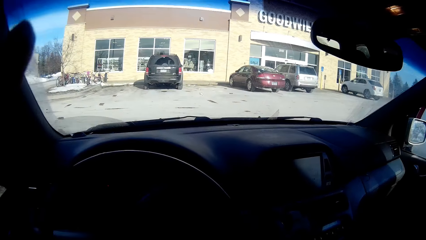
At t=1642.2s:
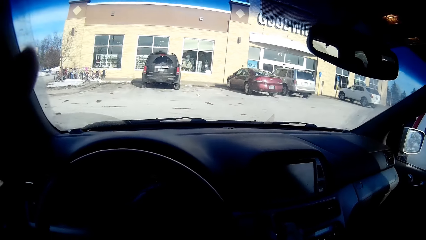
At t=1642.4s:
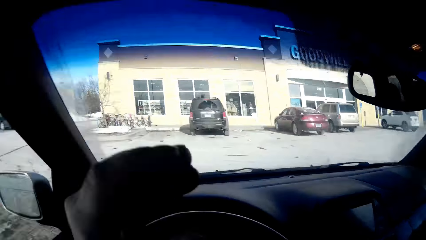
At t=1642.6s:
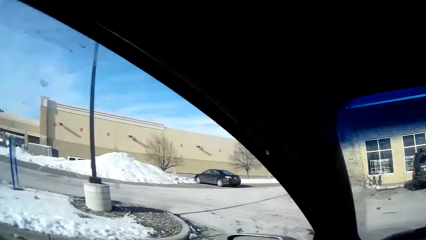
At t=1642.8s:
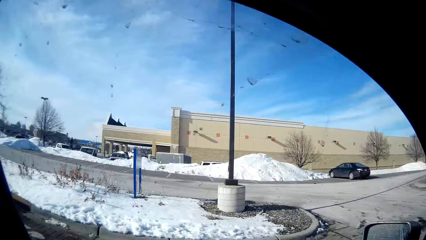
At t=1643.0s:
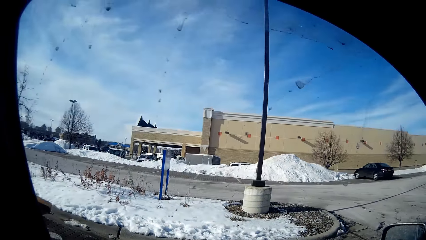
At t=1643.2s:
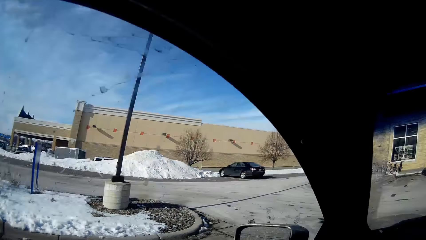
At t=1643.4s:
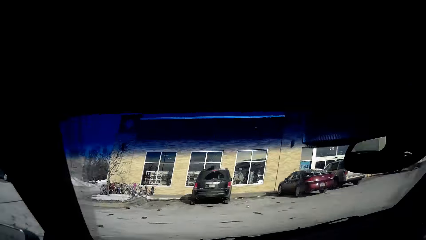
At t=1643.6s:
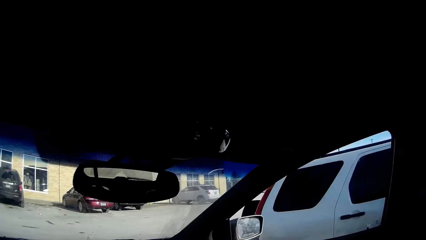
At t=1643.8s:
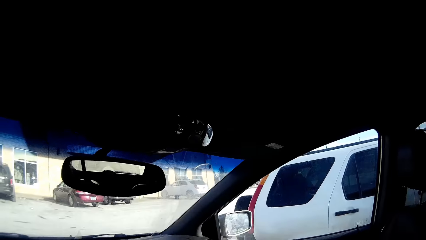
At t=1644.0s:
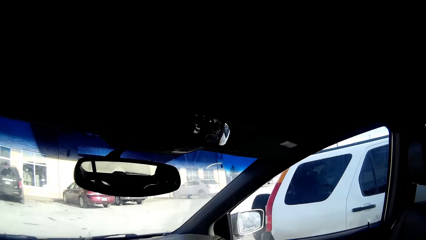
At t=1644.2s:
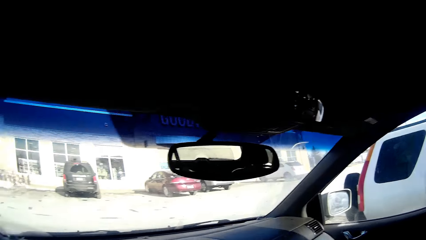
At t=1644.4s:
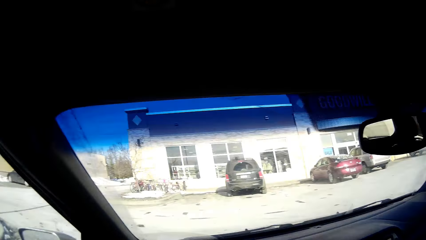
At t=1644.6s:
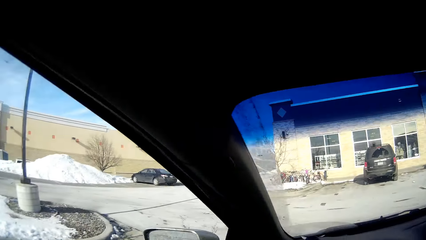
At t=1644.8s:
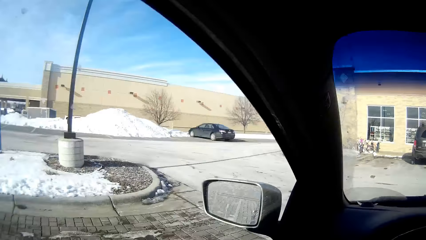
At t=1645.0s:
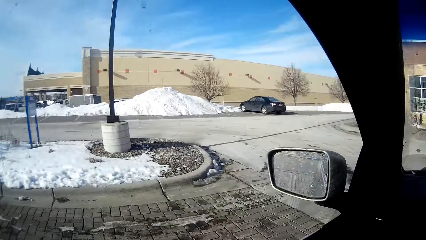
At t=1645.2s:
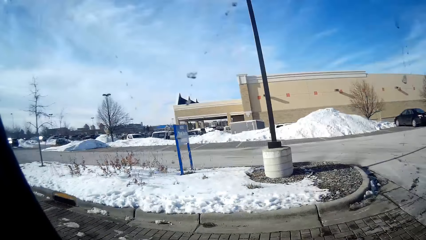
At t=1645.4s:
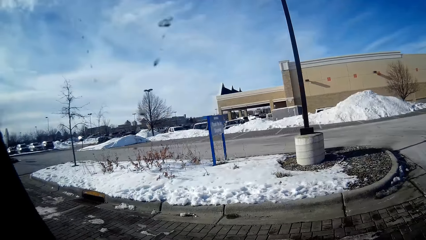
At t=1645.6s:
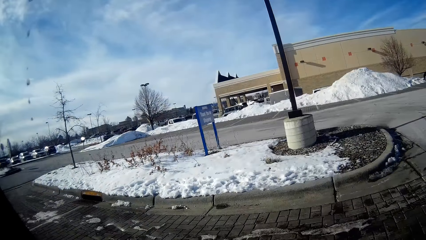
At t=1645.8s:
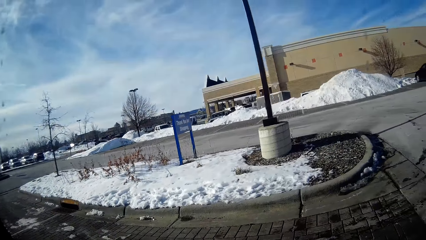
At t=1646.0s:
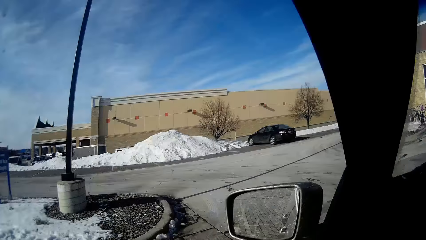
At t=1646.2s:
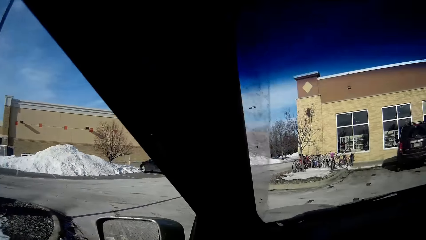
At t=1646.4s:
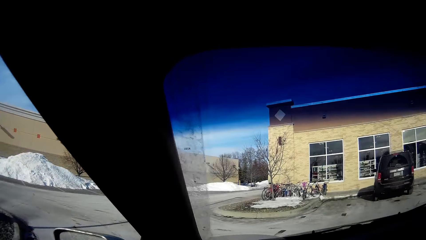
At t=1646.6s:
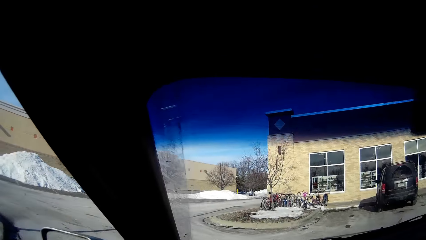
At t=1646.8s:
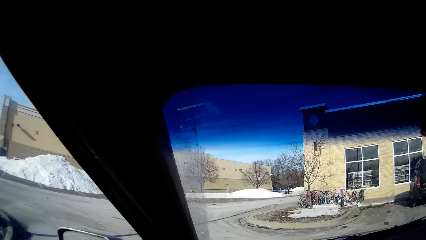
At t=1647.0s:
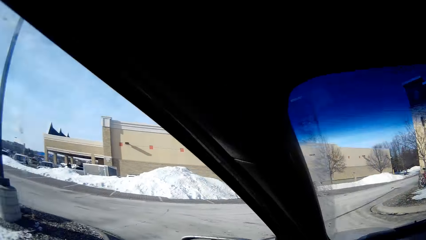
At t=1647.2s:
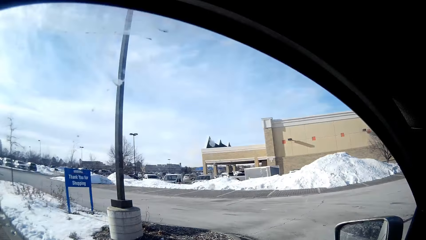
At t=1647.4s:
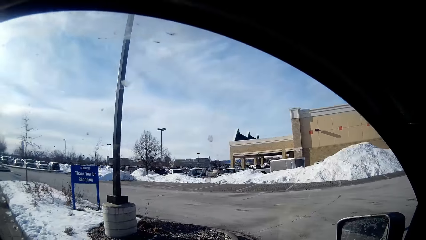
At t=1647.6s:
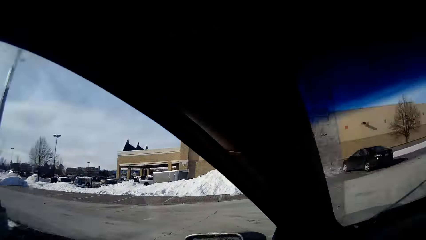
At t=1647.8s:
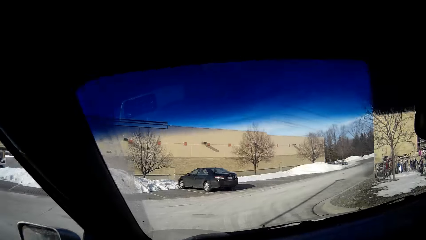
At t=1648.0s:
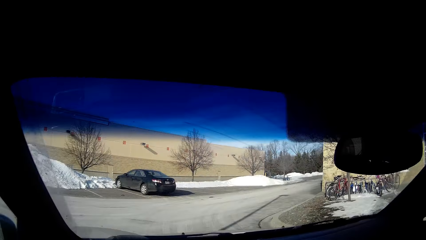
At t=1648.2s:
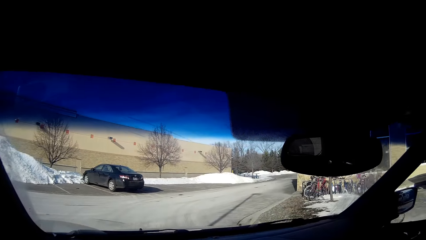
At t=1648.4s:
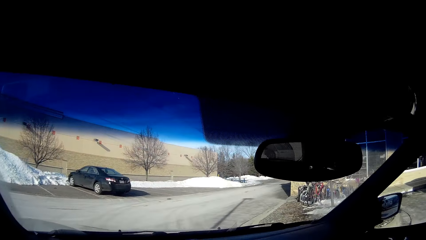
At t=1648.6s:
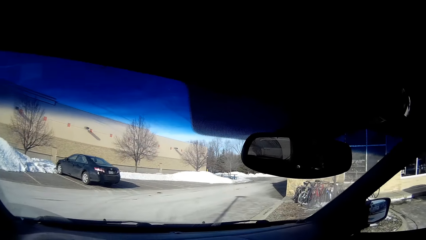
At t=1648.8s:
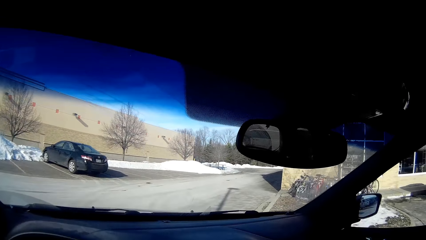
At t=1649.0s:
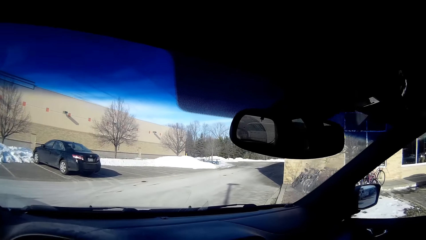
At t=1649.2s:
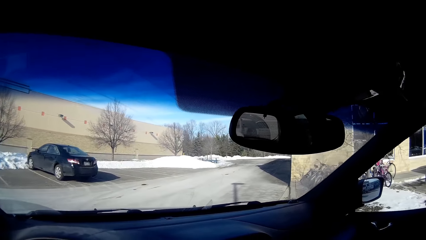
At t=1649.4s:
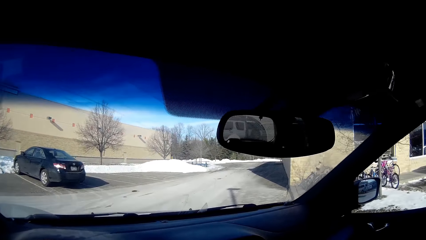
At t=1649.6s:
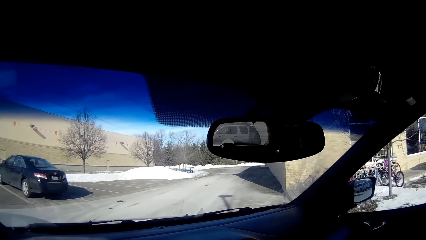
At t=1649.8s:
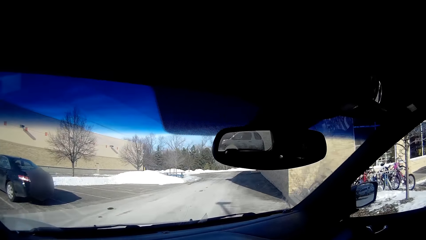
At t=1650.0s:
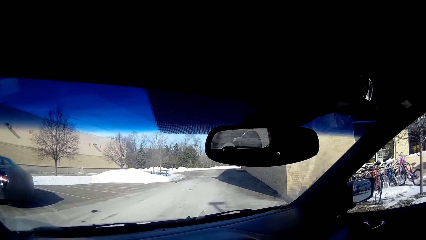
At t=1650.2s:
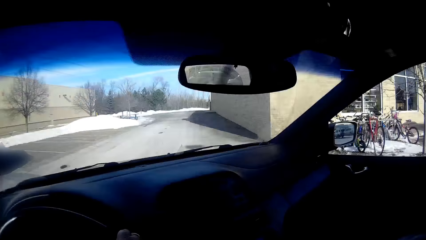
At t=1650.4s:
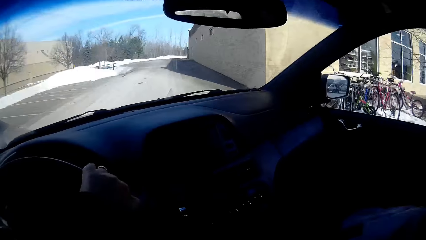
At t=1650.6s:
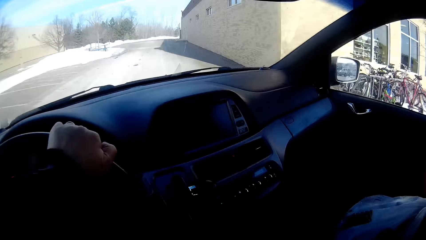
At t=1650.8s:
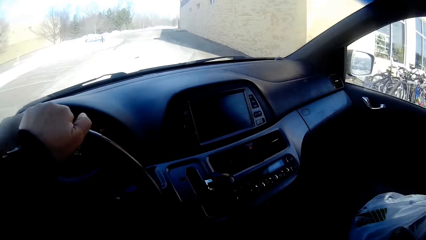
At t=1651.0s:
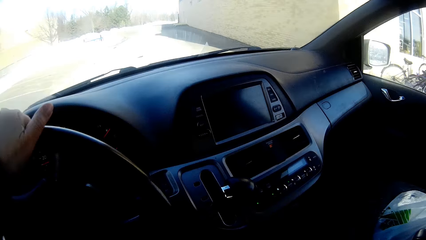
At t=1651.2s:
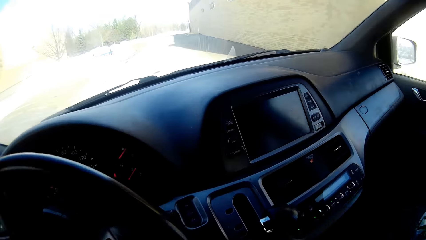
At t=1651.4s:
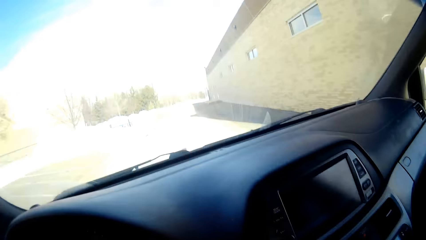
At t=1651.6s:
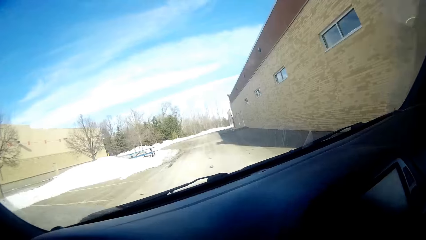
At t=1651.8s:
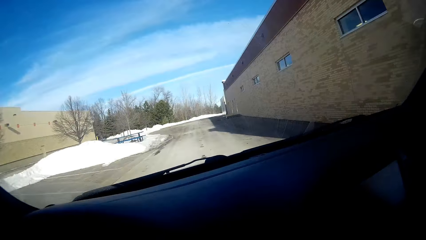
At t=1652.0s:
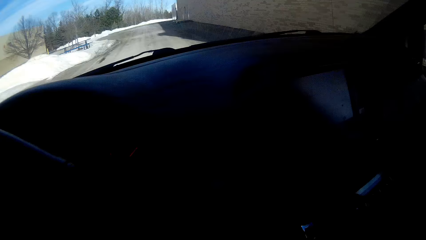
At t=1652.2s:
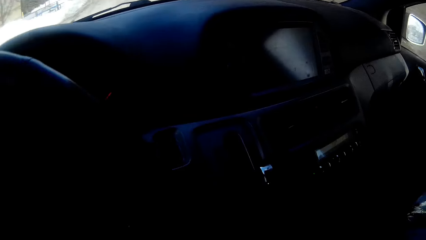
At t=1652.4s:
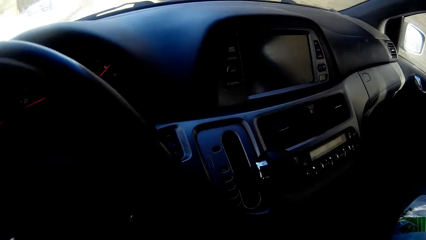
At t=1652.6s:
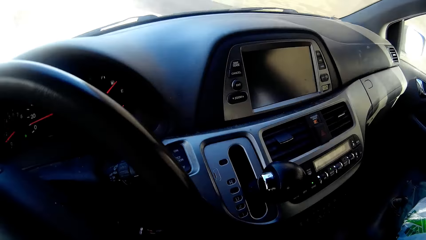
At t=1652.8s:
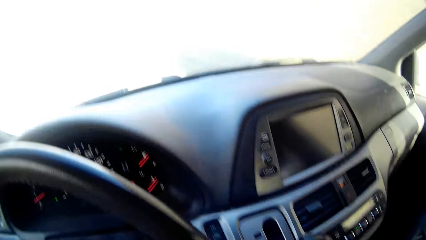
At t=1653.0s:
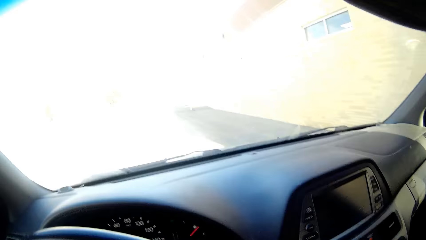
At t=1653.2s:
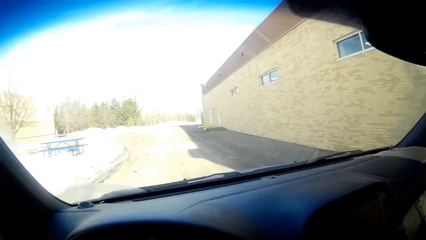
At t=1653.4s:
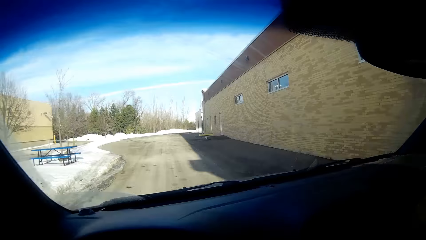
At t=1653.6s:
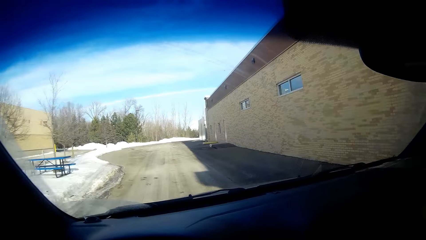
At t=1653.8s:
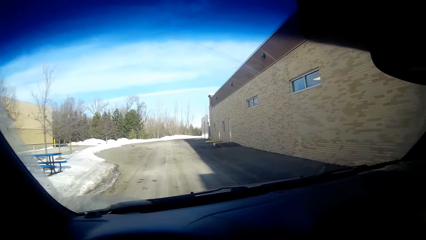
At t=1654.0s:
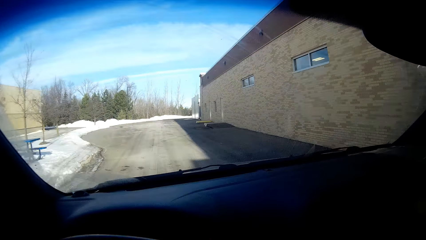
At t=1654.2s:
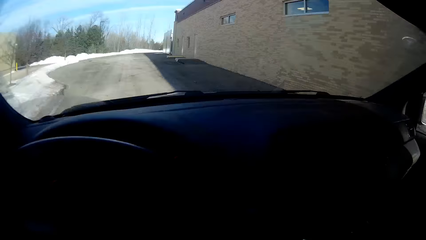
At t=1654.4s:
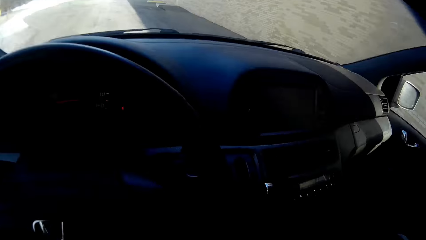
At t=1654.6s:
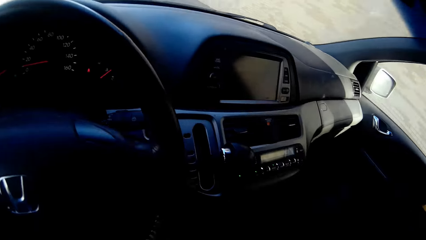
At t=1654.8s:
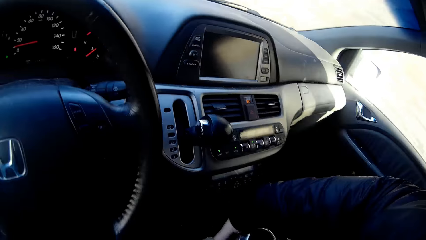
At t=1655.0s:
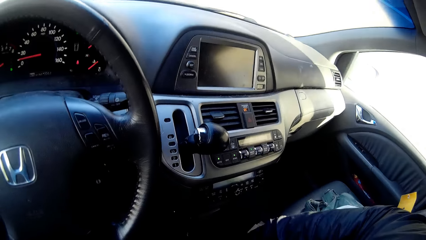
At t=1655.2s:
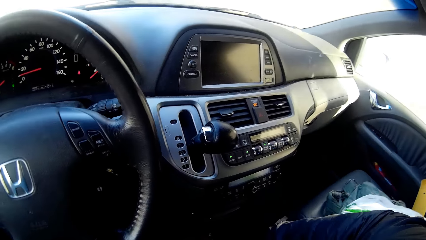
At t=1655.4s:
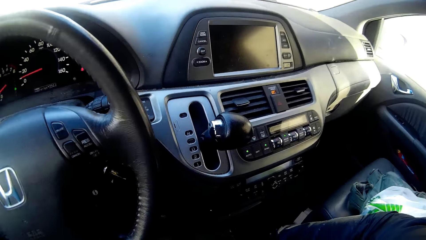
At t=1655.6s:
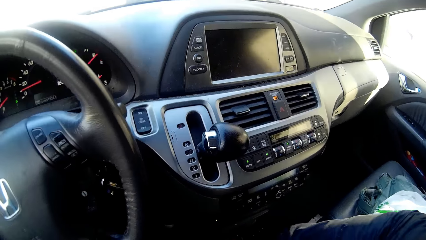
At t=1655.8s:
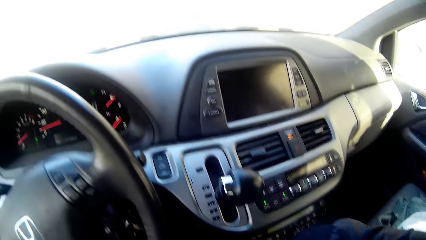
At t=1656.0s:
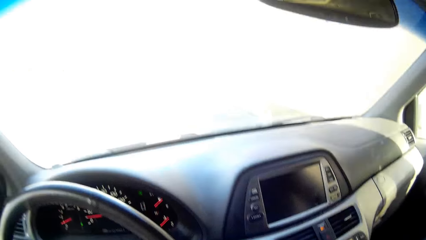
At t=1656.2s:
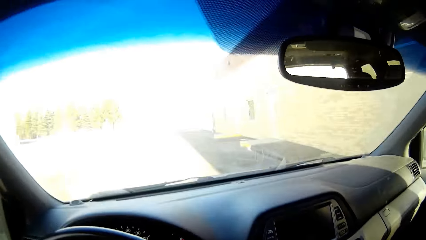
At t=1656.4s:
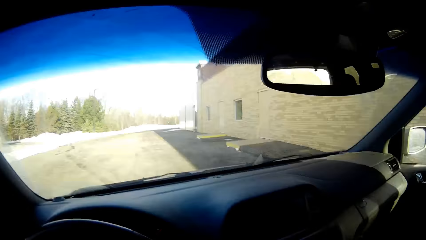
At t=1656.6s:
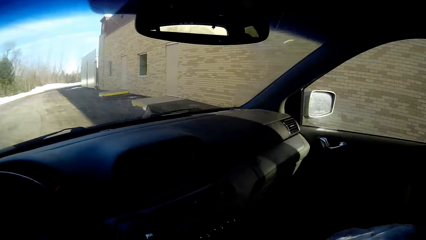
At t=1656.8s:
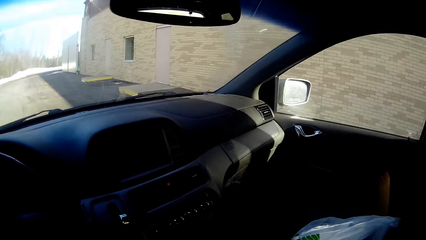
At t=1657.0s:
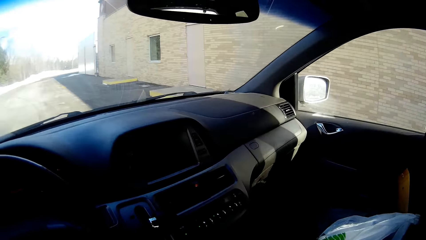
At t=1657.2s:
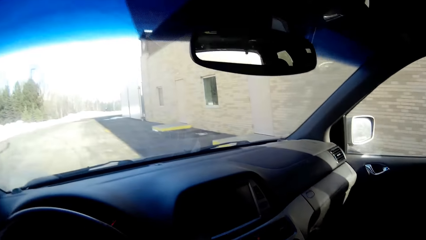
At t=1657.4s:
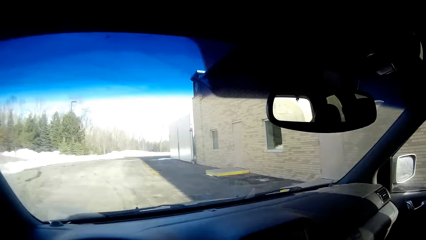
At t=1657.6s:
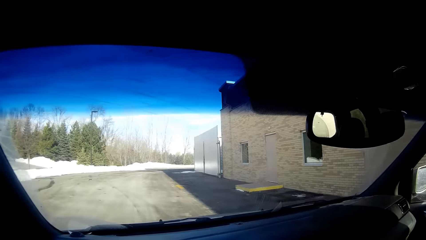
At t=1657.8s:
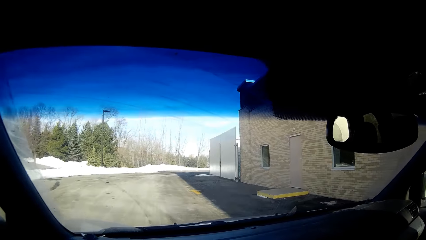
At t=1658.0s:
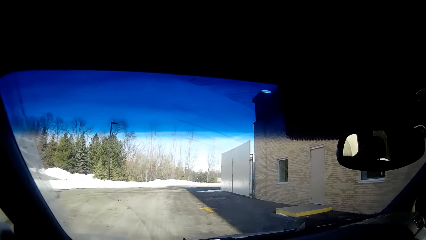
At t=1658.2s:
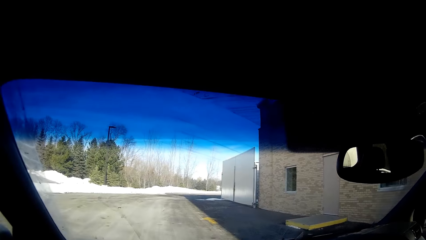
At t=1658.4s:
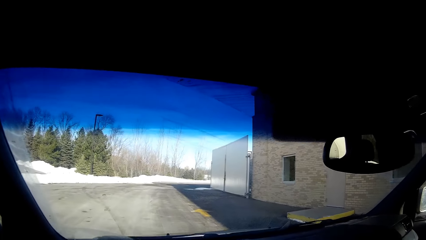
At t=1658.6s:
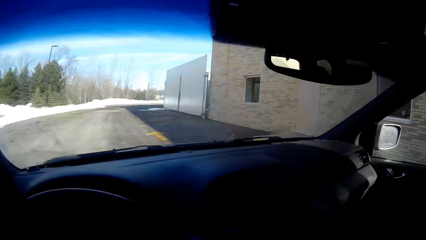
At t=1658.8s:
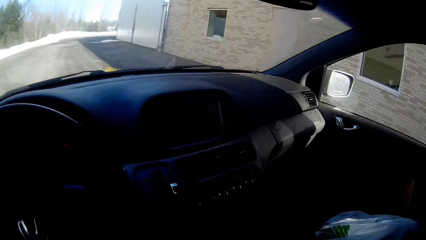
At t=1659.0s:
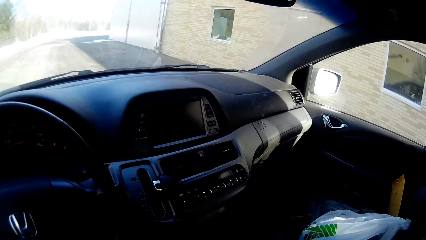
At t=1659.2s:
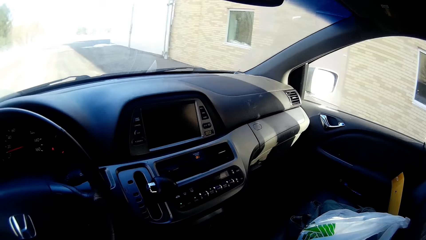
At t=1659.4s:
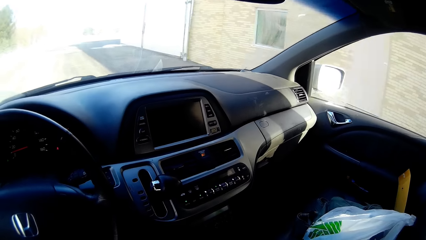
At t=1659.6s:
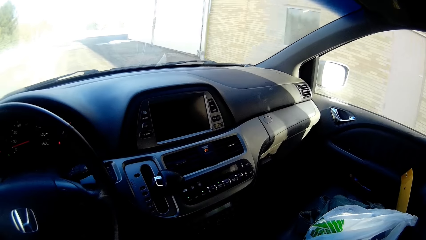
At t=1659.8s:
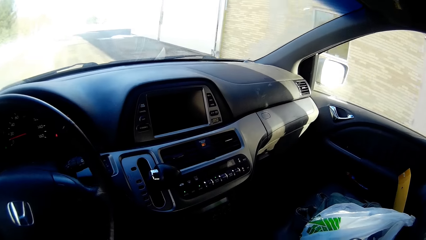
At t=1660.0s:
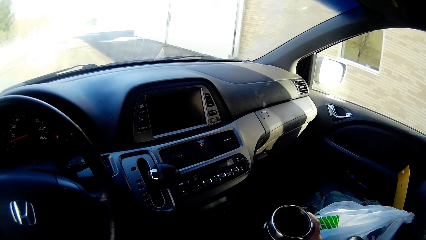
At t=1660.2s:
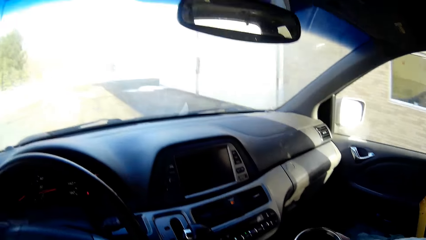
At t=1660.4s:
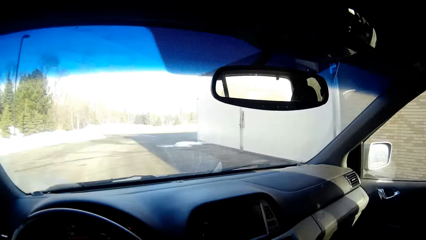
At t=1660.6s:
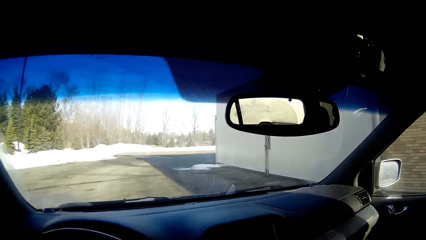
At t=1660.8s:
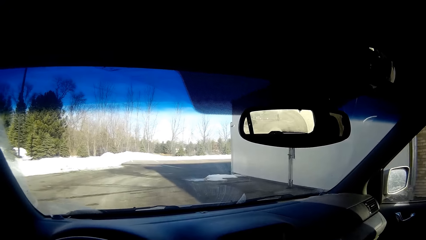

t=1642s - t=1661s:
The camera wearer looks around. They drive the car forward on the road. They stare at the interior of the car. They drive the car forward on the road.
